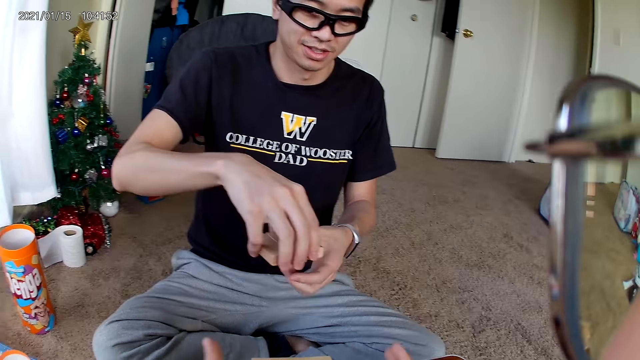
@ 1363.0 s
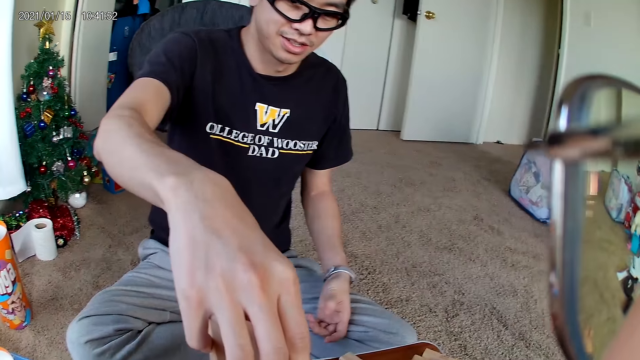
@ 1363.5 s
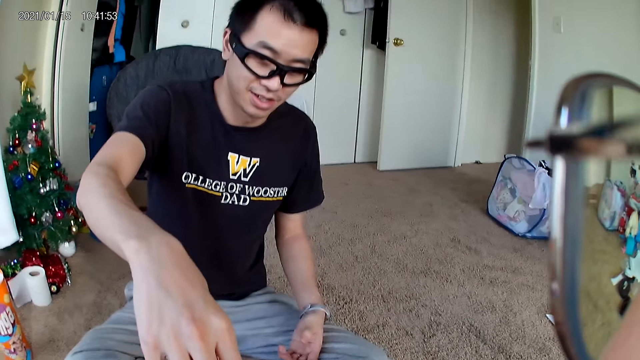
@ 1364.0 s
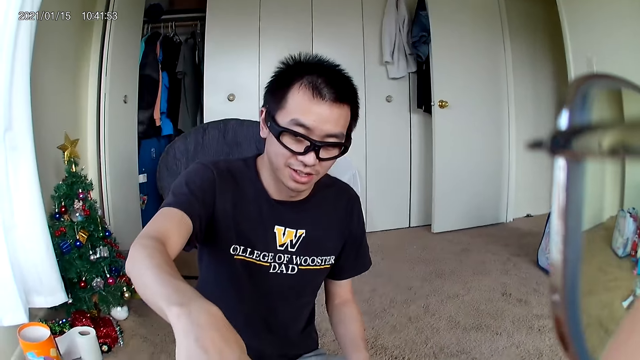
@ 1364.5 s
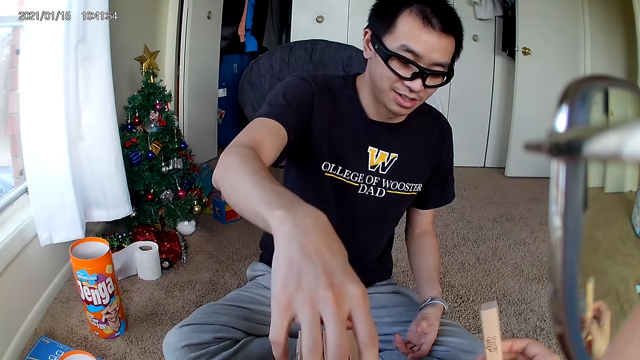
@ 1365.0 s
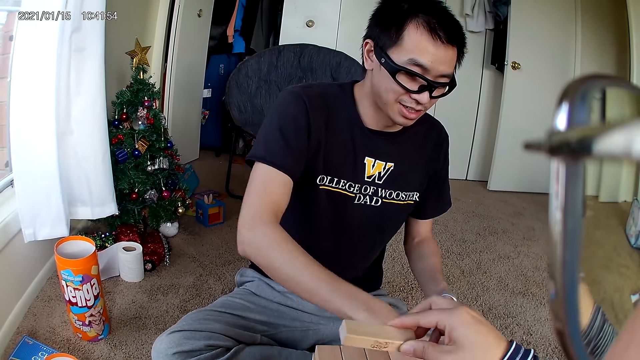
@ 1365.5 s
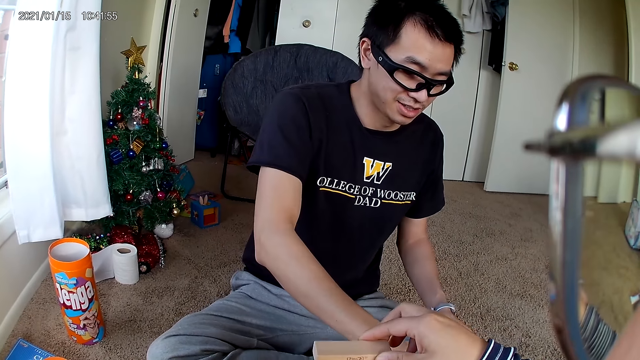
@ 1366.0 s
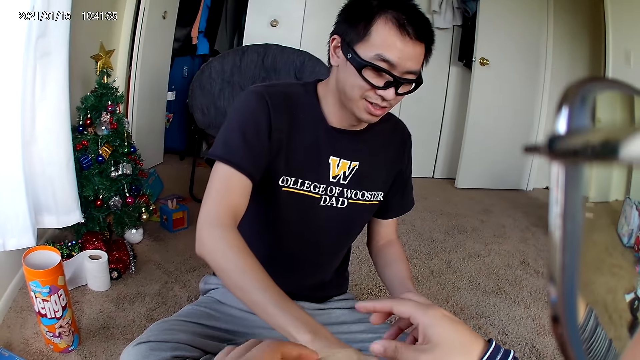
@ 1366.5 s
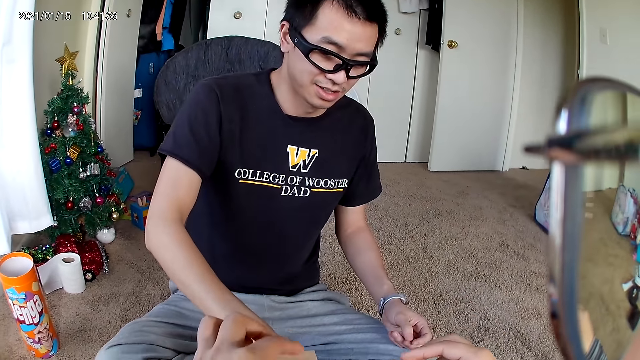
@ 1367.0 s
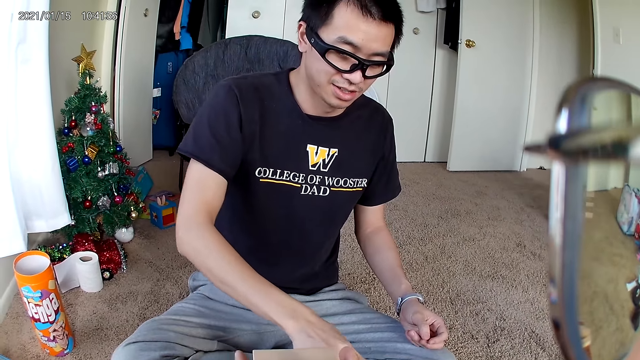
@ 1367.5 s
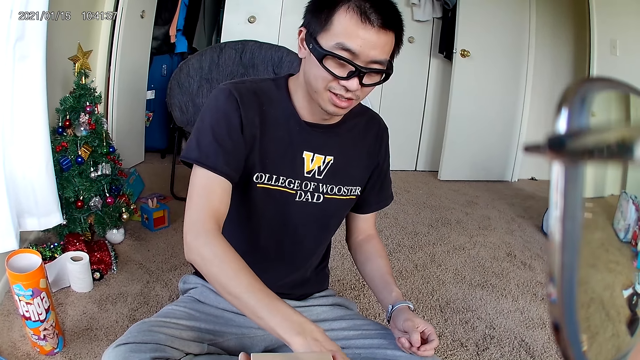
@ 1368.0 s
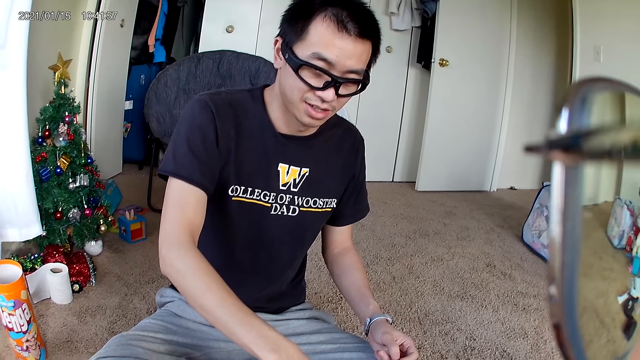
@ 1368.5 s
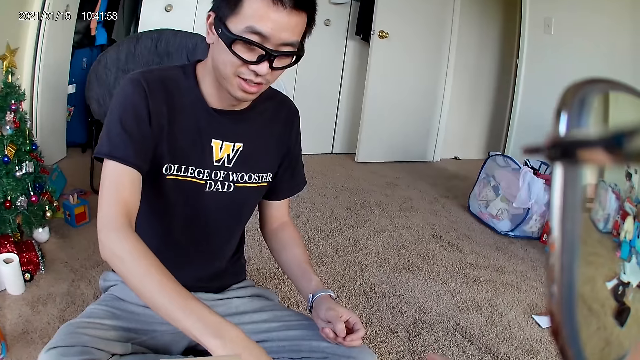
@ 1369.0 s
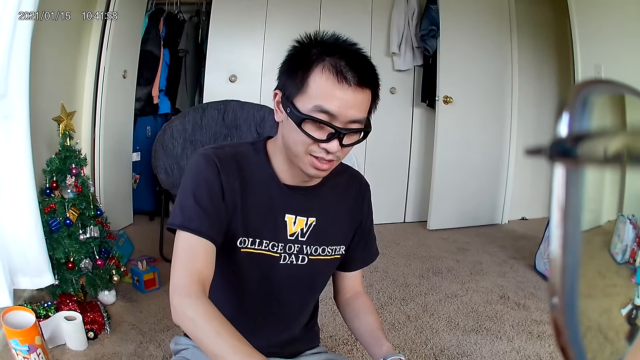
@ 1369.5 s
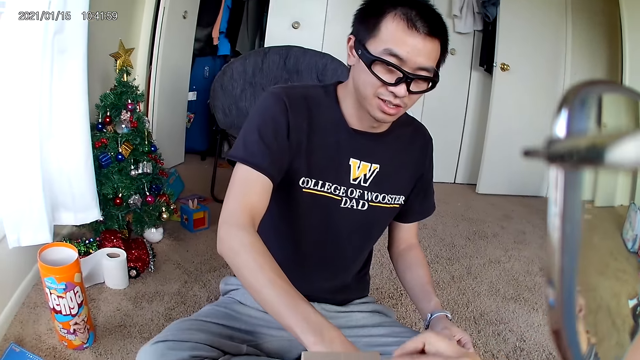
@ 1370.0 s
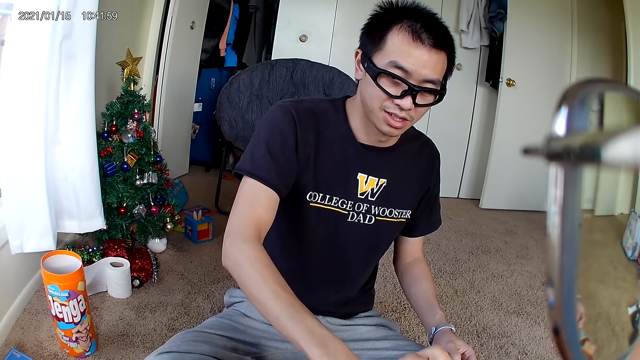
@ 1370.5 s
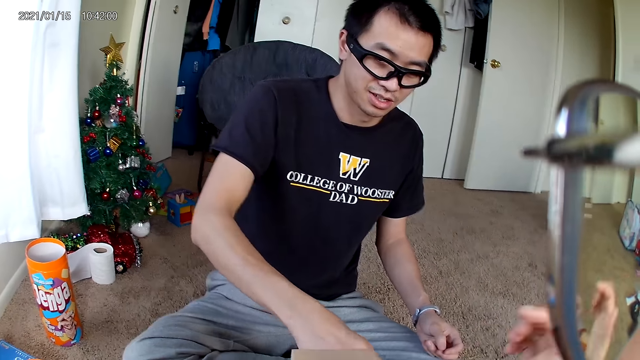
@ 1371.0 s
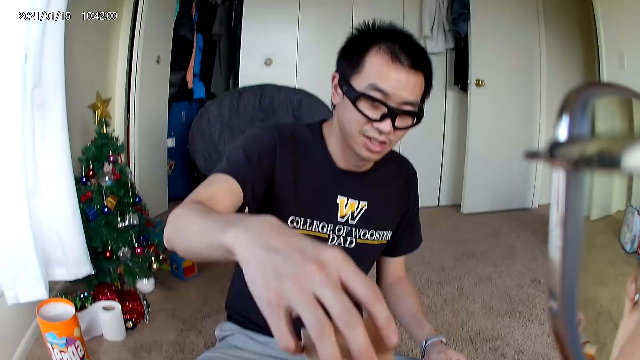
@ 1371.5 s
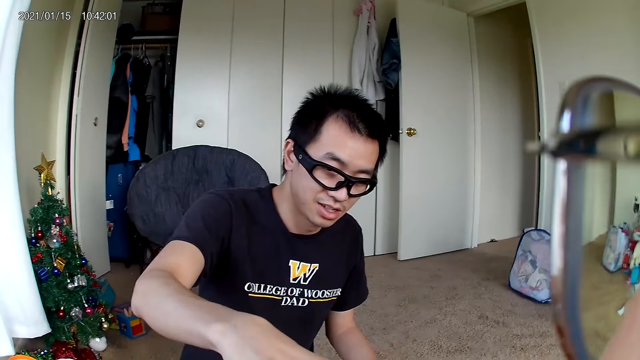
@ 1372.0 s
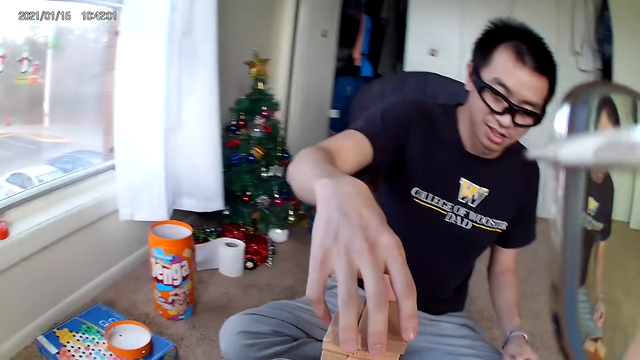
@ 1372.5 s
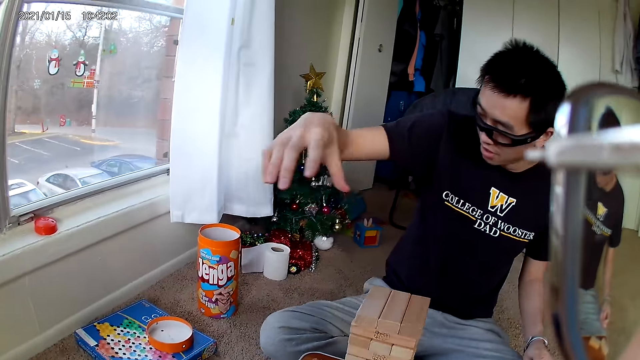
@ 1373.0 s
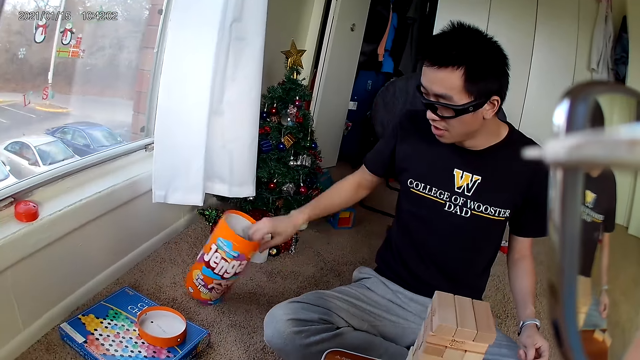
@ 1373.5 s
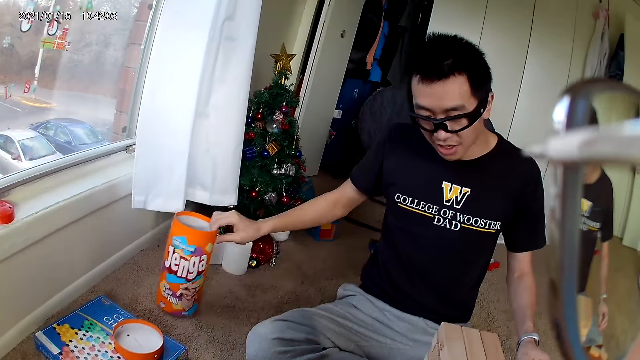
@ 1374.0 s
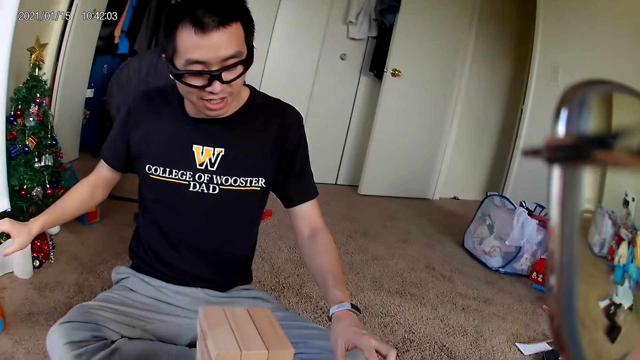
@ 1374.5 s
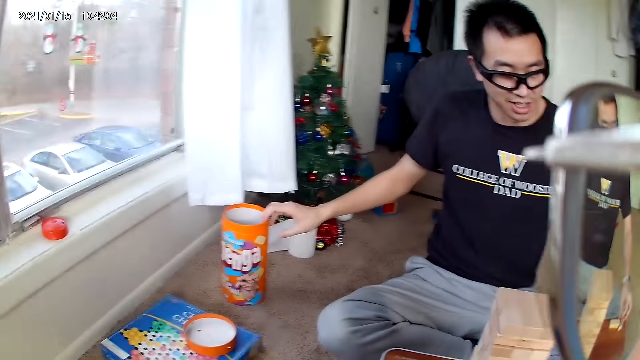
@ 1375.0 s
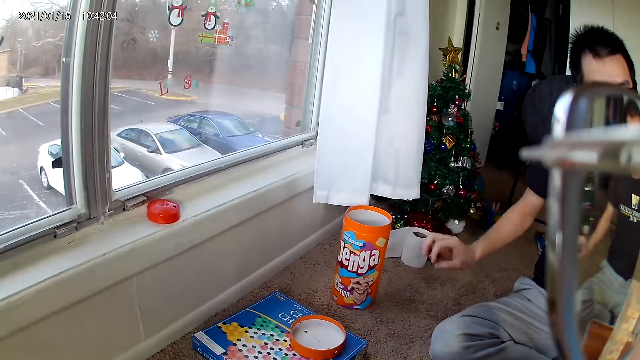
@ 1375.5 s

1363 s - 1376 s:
The man places building blocks on the building blocks stack. The camera wearer puts a piece of wood in her right hand on the puzzle on the stool. The man picks up pieces of wood on the stool with his right hand. The camera wearer arranges pieces of wood on the puzzle. The man puts the pieces of wood in his right hand on the puzzle. He adjusts a wooden puzzle cylinder on the ground with his right hand and touches a container for jenga blocks.

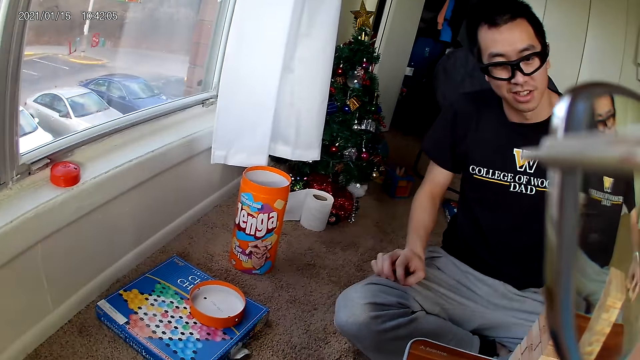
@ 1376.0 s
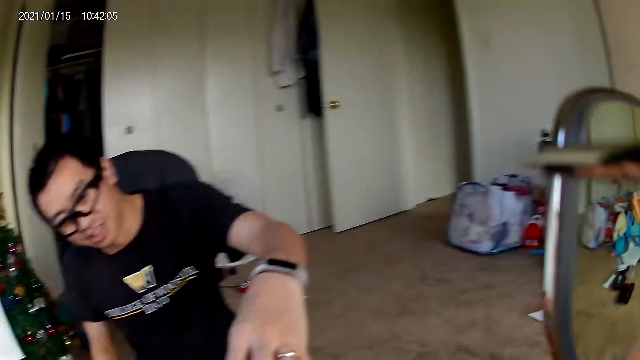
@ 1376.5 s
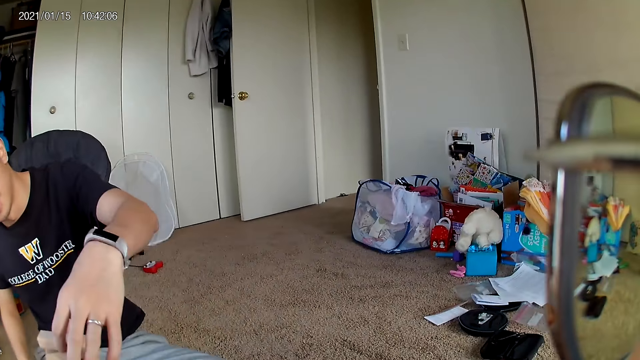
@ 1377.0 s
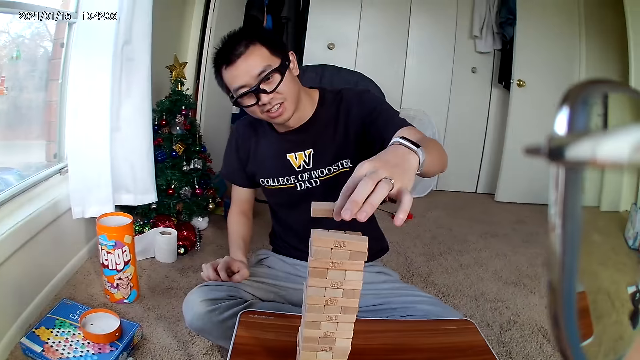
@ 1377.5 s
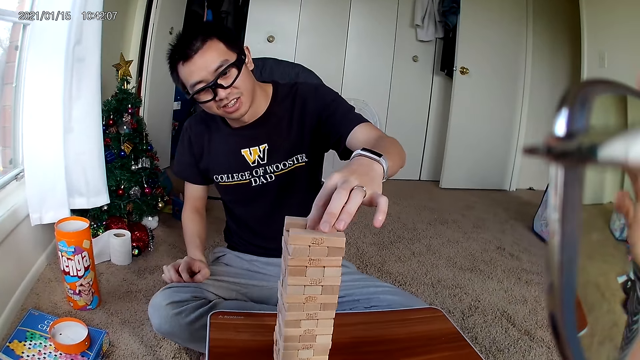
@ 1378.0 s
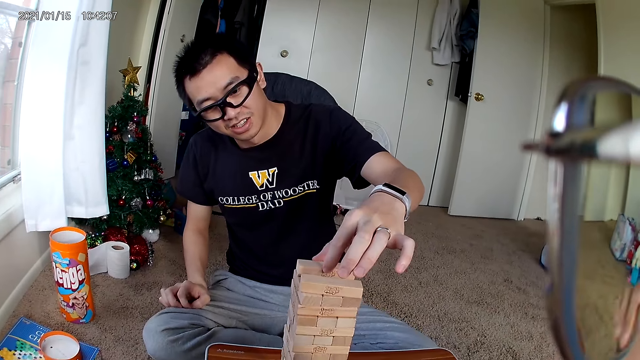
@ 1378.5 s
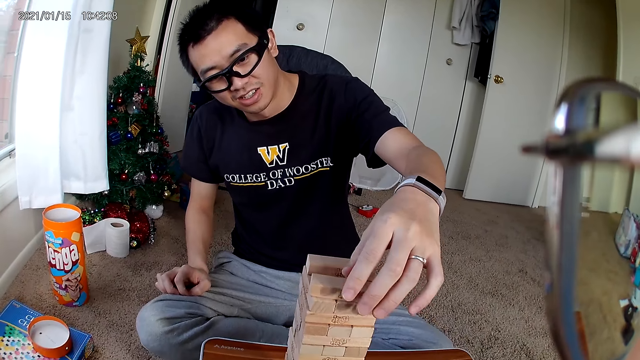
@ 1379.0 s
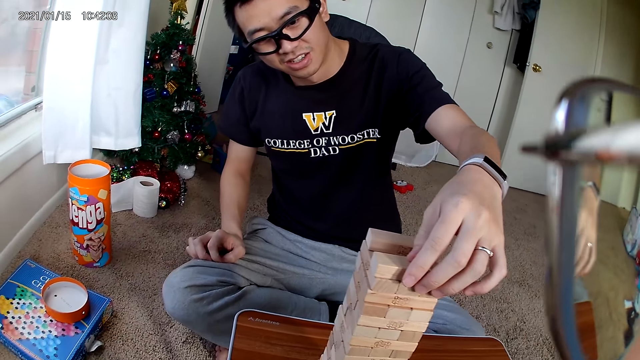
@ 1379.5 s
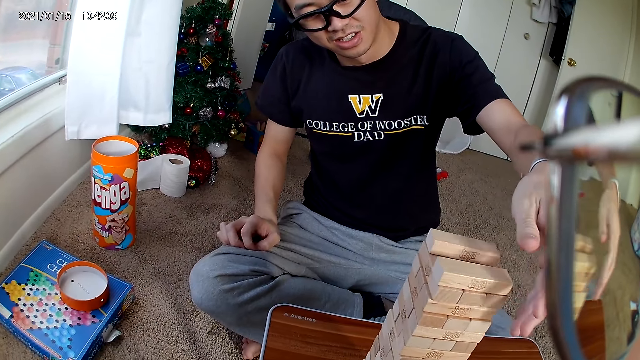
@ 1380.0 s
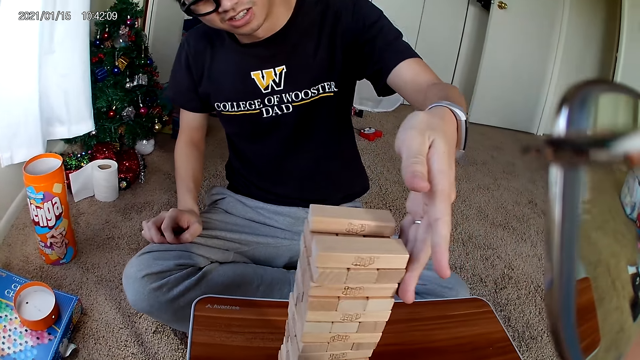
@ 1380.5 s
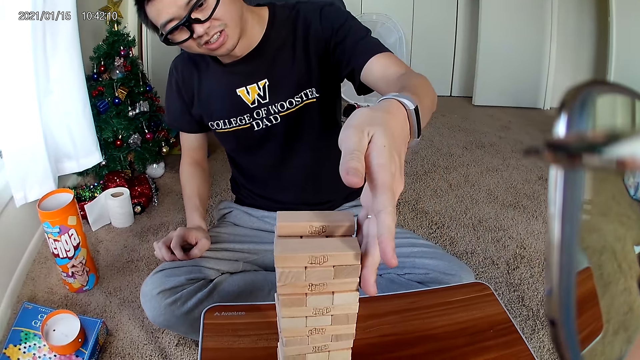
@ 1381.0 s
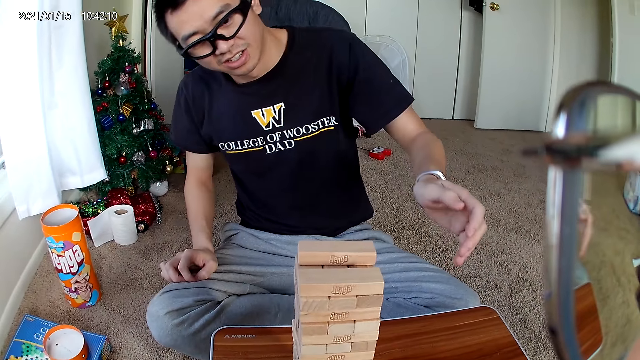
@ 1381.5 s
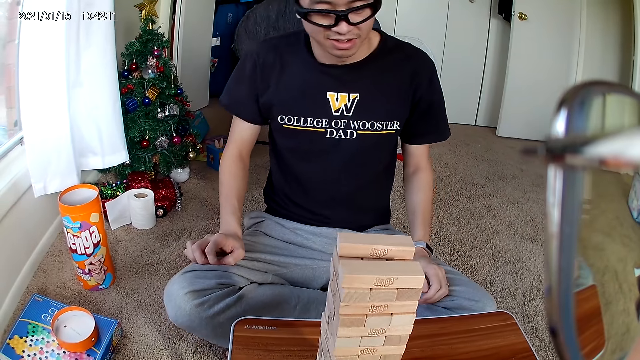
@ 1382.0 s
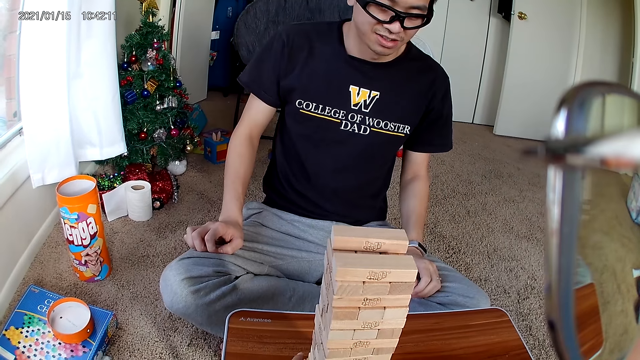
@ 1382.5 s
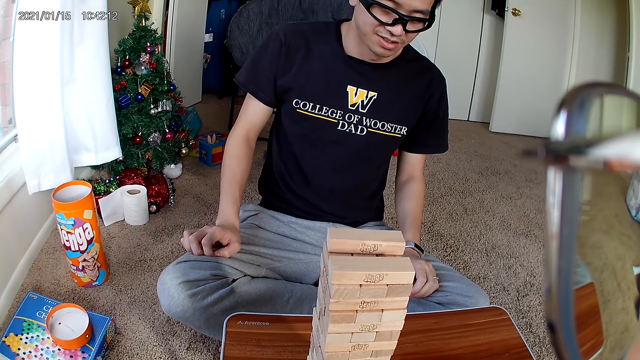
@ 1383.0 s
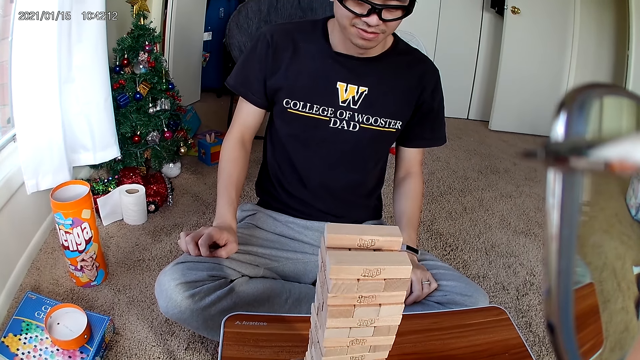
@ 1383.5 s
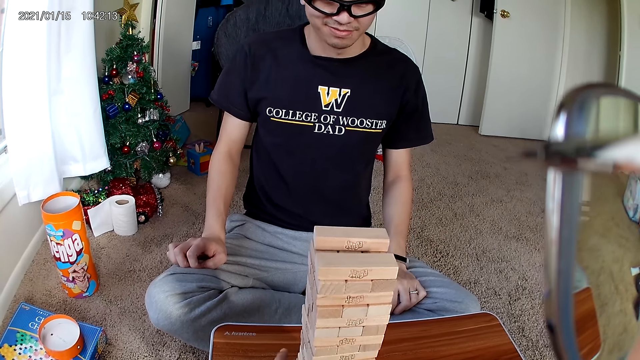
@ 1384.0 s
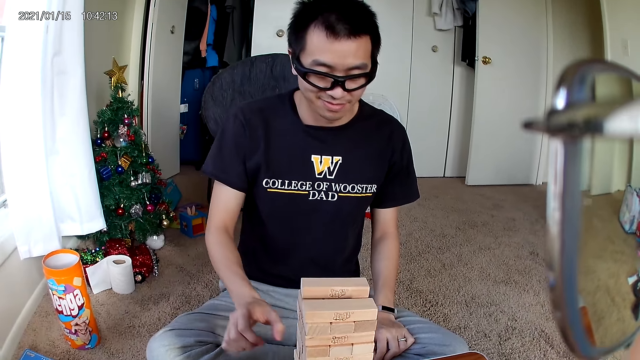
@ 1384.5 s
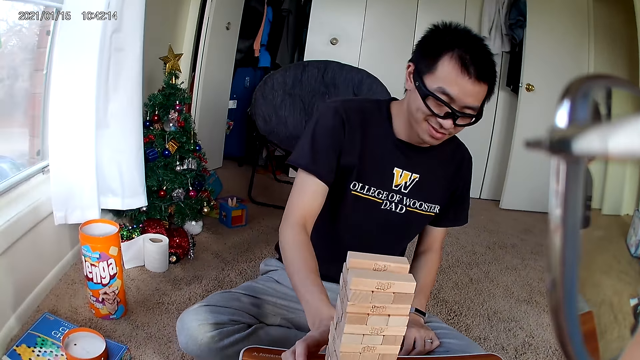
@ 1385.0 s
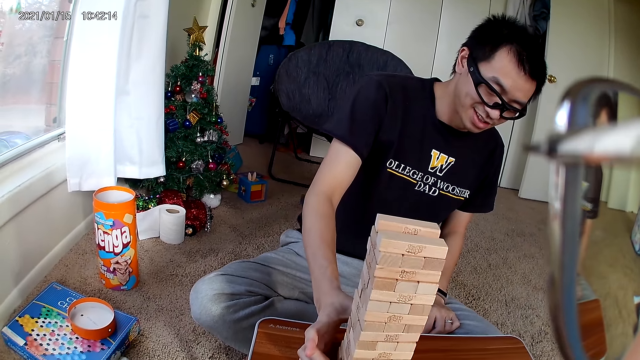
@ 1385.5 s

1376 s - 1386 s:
The camera wearer looks around. The man puts the pieces of wood in his left hand on the puzzle. The camera wearer looks around. She gesticulates with her right hand. The man removes hands from the blocks and adjusts the wooden puzzle with his right hand.
